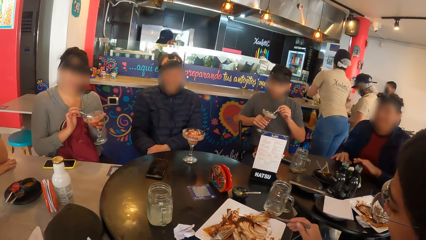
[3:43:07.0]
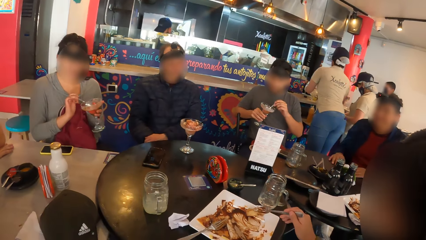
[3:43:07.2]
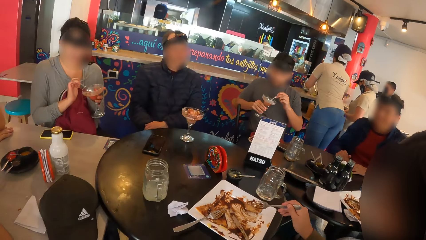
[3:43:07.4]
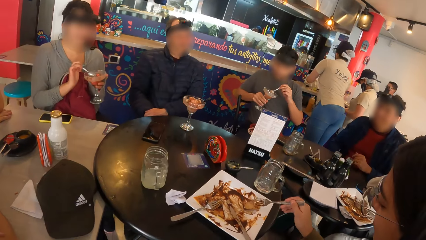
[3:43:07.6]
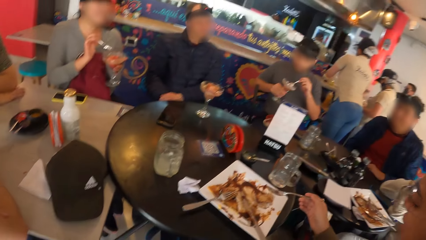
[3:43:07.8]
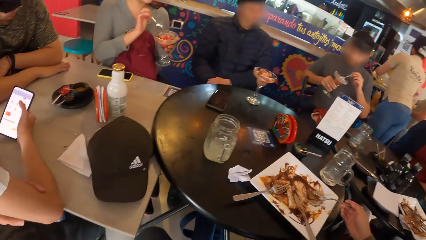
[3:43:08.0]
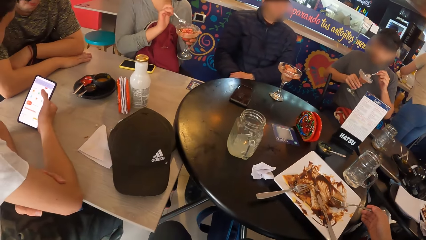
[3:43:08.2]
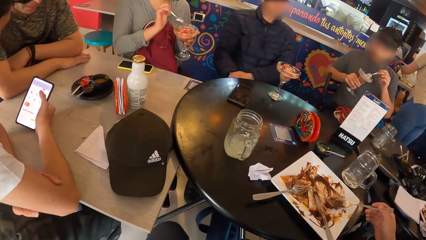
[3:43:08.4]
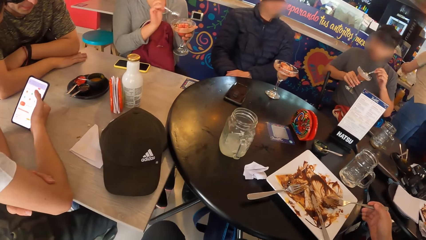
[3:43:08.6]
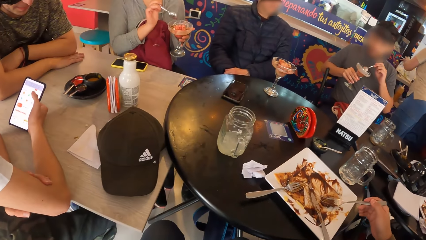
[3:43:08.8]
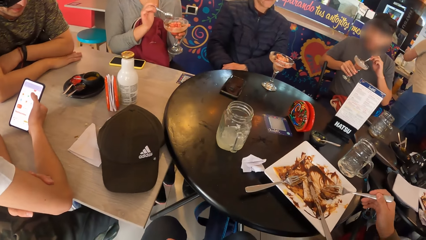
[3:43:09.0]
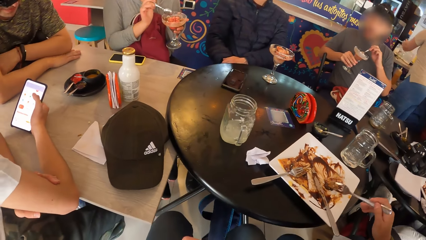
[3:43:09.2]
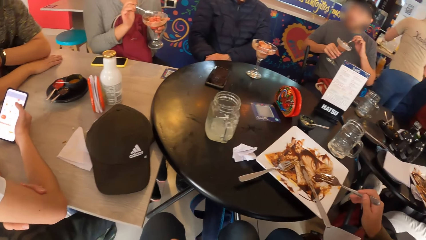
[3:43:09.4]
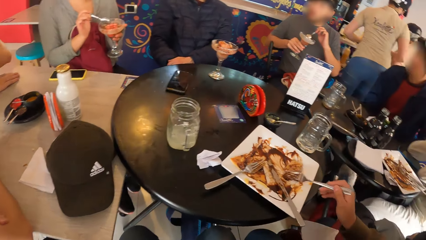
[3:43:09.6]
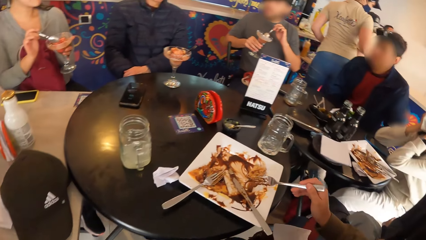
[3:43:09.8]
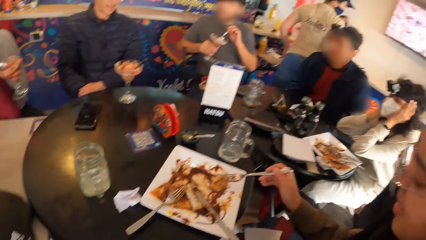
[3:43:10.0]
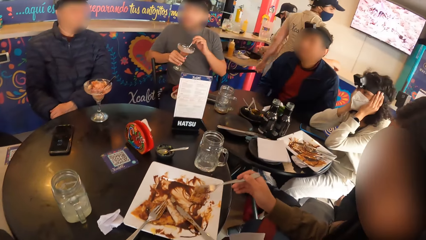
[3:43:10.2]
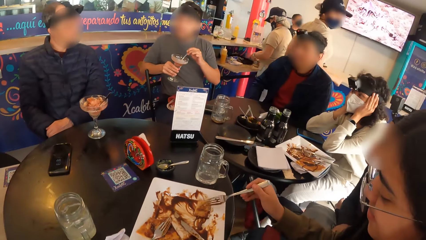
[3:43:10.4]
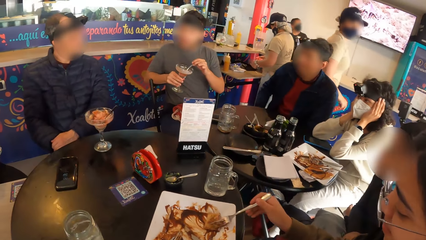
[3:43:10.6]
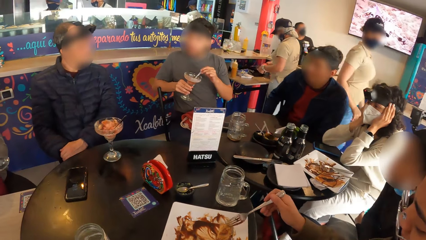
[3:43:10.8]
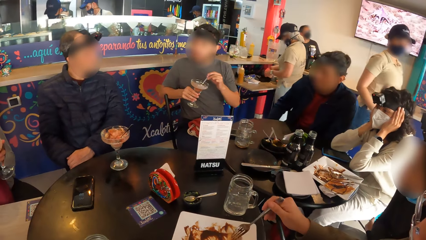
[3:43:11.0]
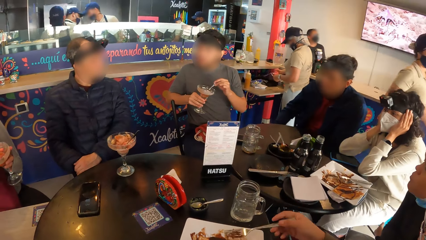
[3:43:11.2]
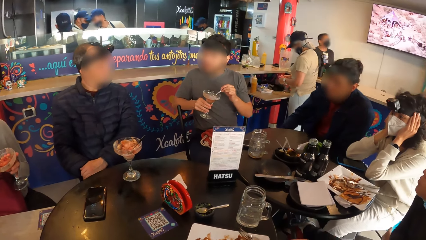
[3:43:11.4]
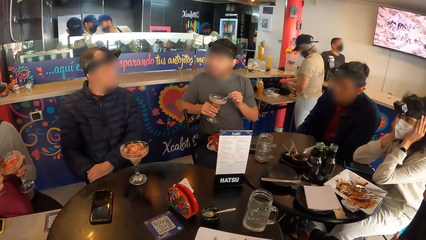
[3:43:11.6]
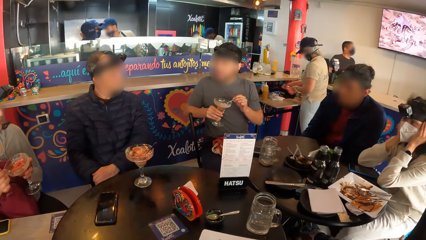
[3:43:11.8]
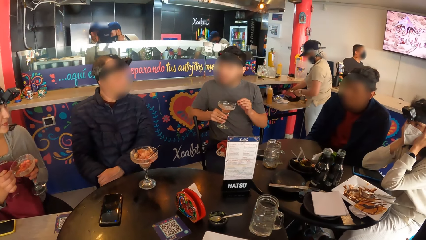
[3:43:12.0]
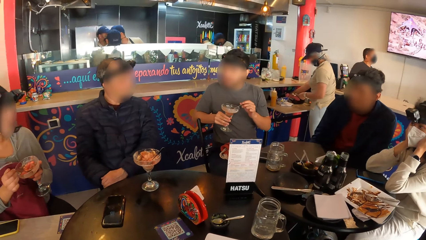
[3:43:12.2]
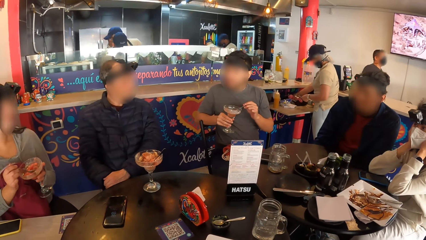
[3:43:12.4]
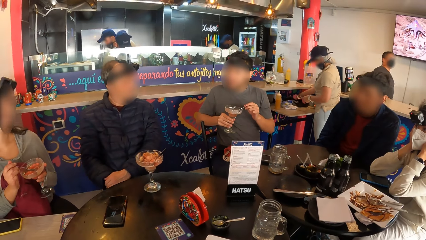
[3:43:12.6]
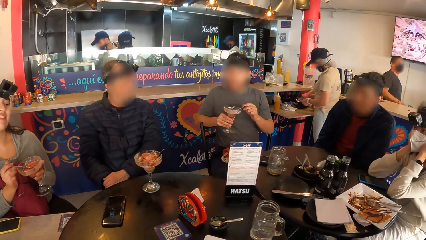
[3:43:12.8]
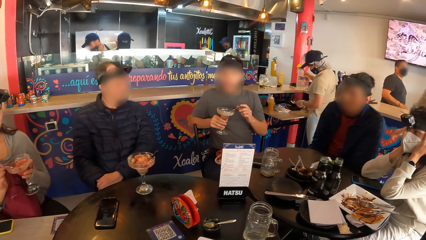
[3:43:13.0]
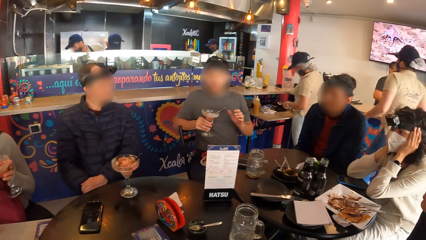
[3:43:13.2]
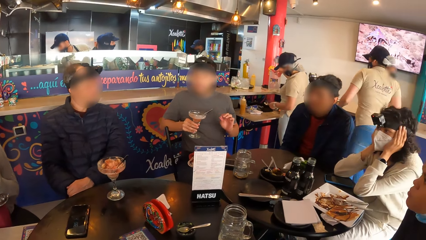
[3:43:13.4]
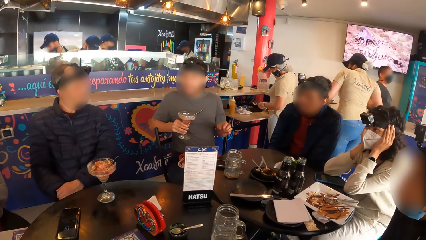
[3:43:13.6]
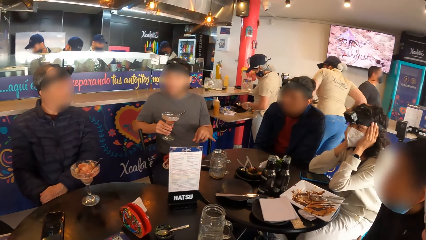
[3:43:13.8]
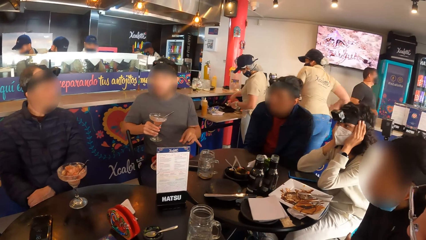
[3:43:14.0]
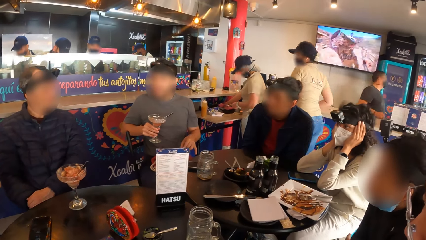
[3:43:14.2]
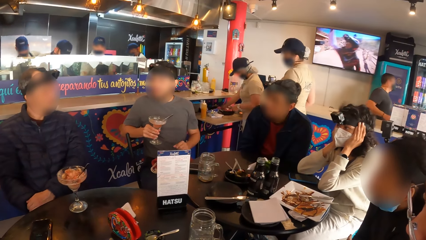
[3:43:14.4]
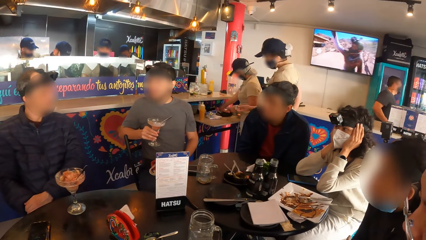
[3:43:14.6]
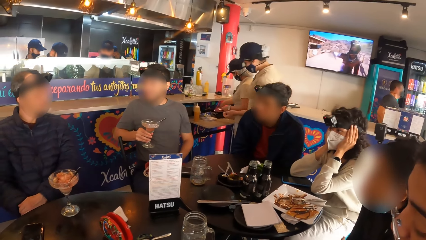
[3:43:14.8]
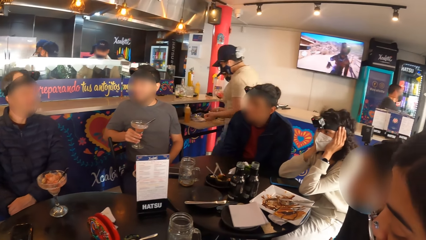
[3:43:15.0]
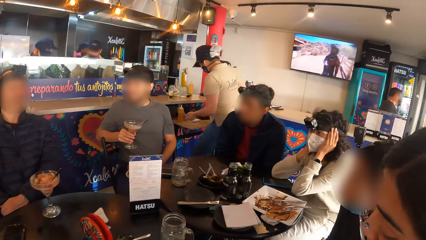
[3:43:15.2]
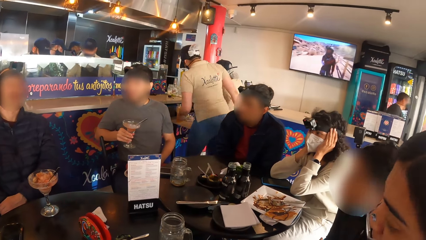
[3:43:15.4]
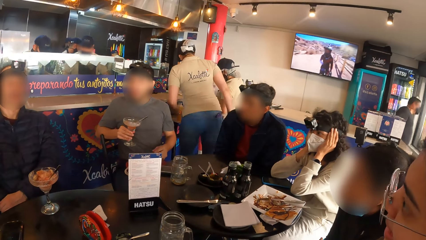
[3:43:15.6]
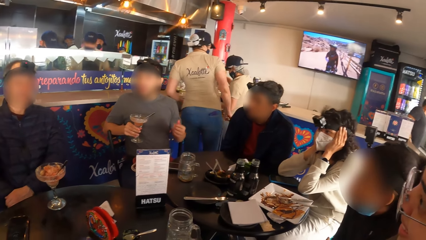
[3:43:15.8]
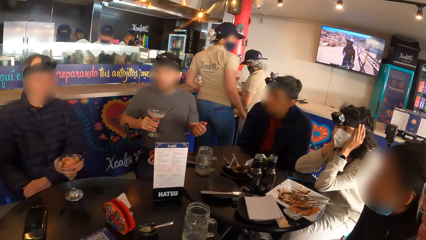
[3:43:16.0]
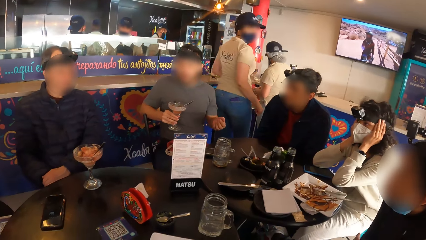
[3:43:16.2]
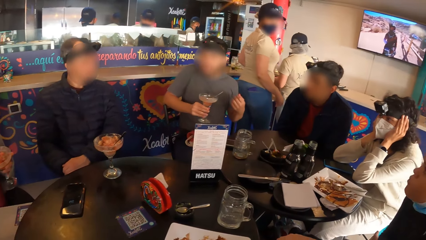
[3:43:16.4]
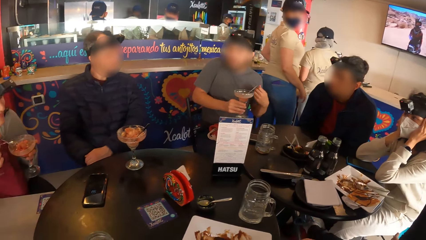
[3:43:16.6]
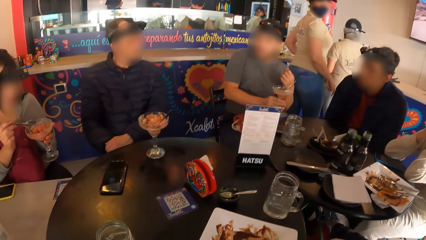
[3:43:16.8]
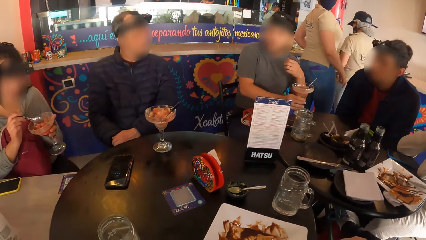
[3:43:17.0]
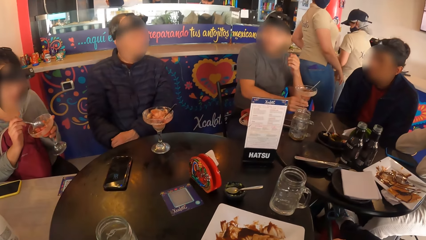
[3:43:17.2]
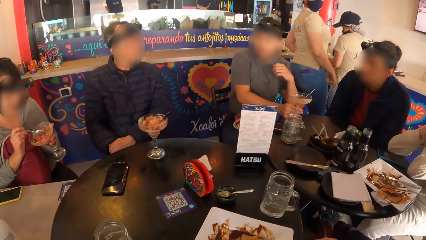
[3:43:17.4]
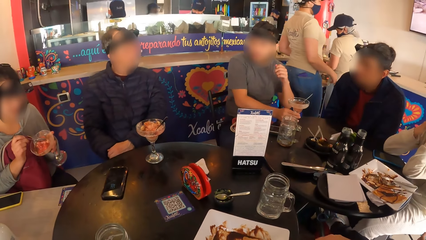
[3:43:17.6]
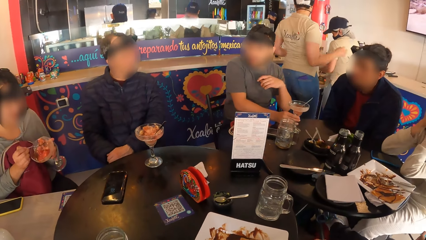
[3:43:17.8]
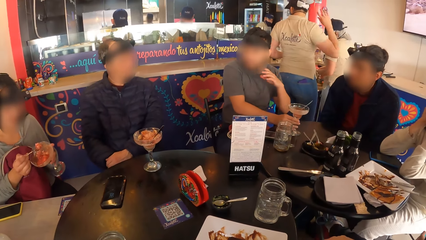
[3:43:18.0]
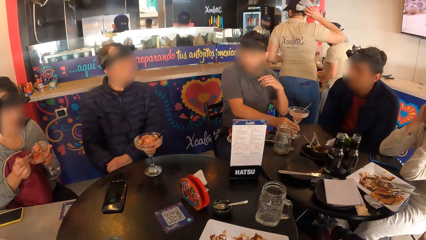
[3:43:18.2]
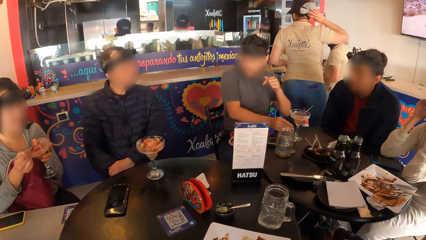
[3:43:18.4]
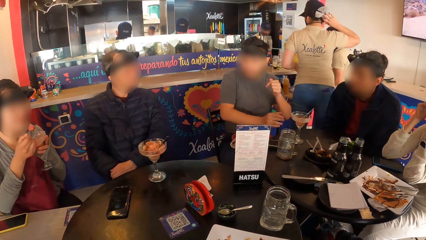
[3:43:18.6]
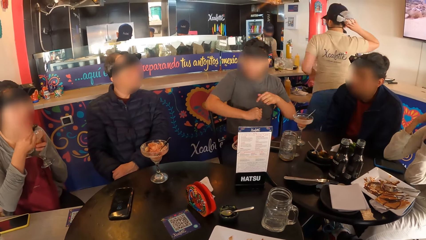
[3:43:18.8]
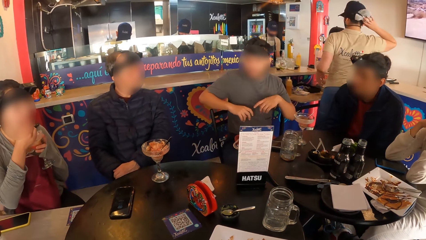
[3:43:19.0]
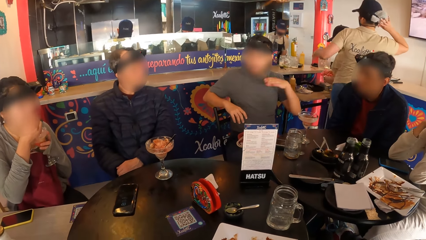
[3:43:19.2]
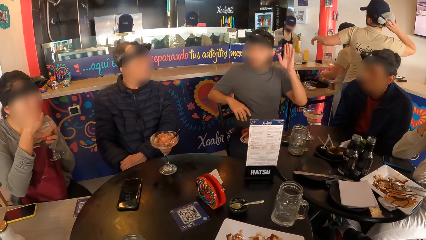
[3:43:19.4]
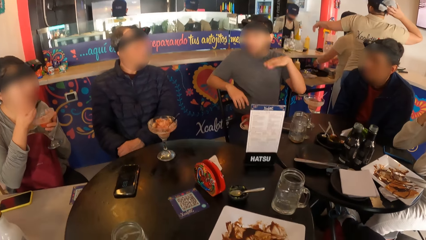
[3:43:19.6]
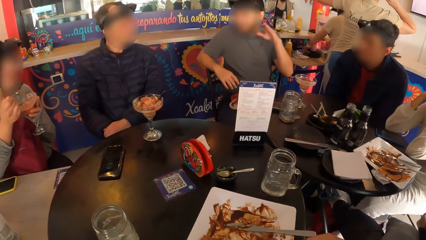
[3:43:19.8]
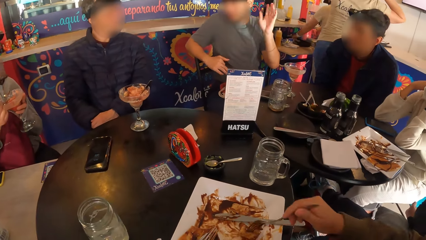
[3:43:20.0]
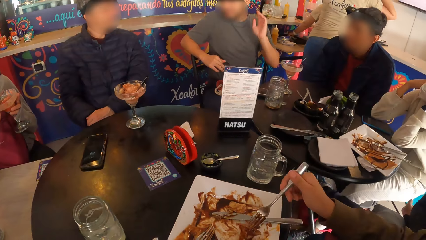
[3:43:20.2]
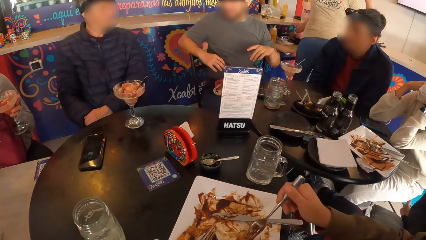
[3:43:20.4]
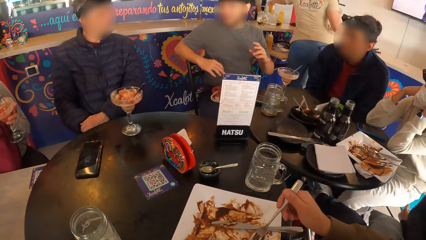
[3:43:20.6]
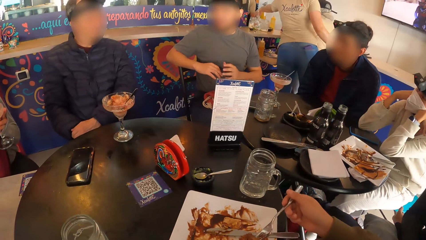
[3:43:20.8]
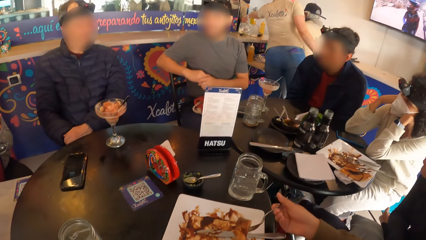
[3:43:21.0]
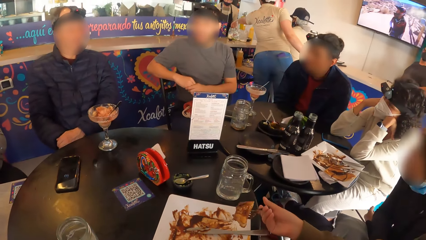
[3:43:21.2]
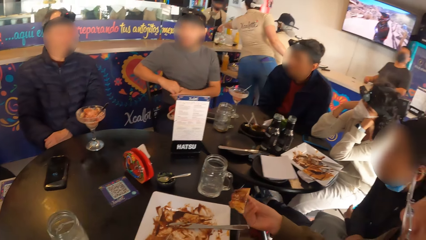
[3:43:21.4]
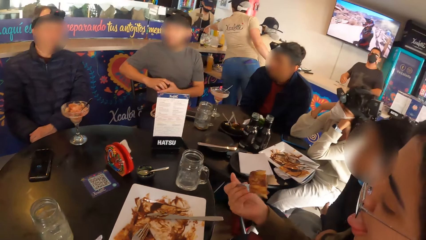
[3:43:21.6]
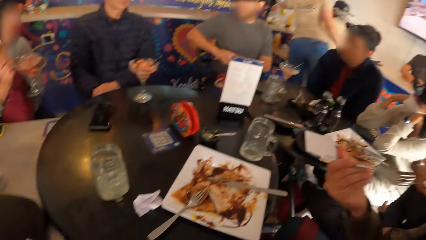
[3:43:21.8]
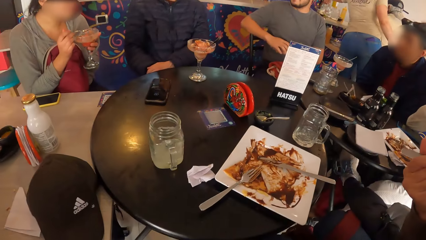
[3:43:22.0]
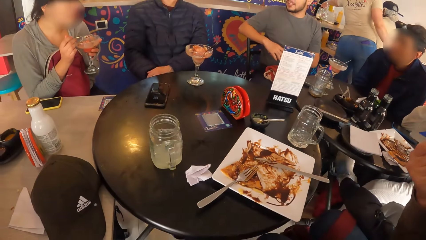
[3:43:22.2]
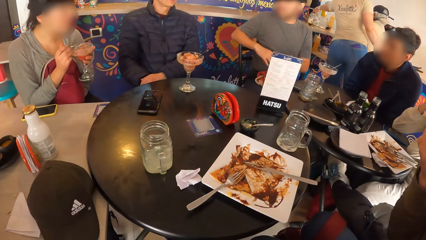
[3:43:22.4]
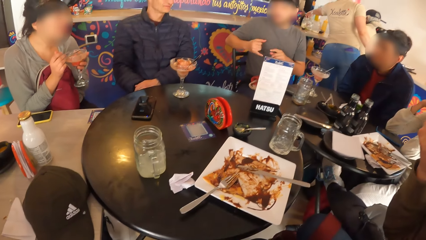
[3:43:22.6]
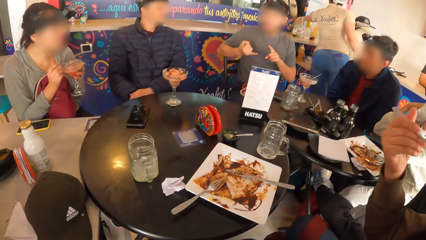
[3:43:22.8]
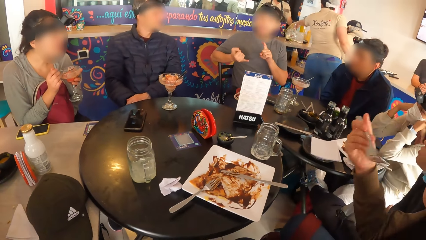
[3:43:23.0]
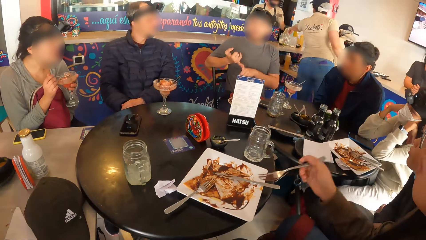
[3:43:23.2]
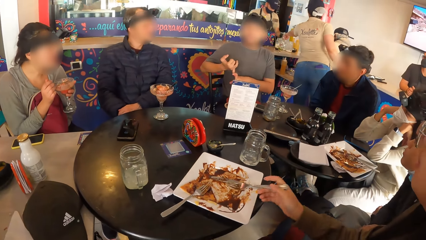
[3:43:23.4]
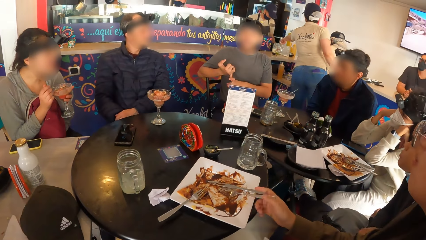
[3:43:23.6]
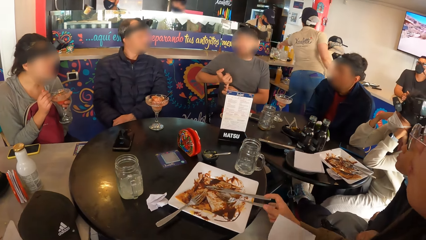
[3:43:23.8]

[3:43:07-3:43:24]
The camera wearer looks around. A man interacts with the camera wearer and the group of people. The man drops the glass of ice-cream in his hand on the table with his right hand. A woman takes the ice-cream with the spoon in her right hand. Another woman takes the waffles with a fork in her right hand.
